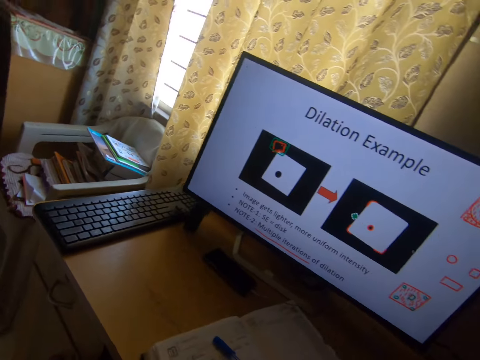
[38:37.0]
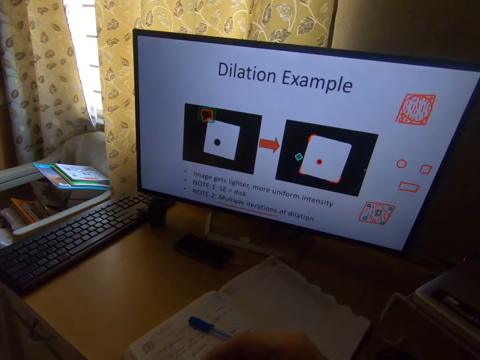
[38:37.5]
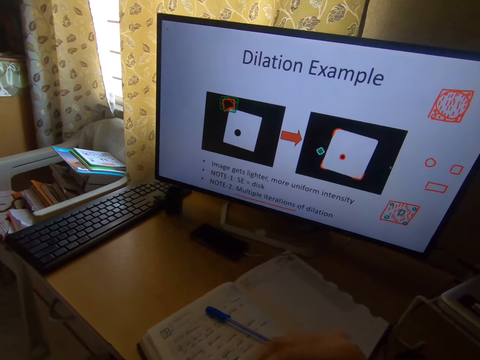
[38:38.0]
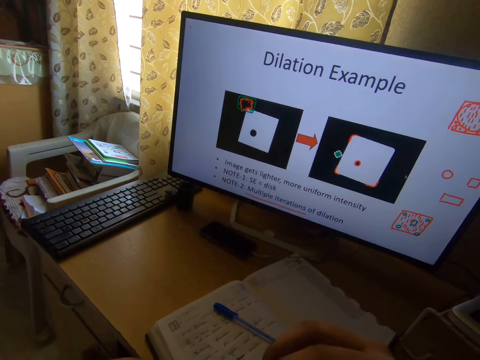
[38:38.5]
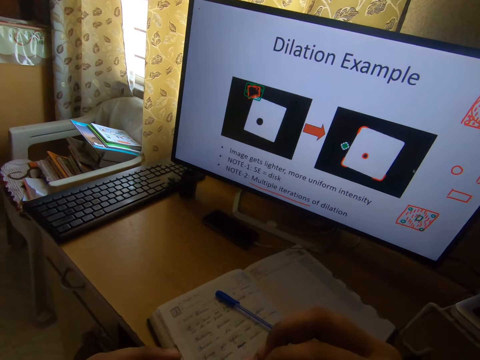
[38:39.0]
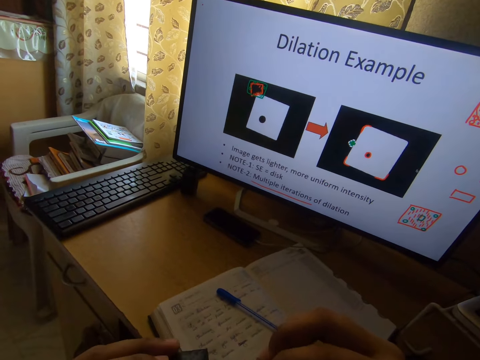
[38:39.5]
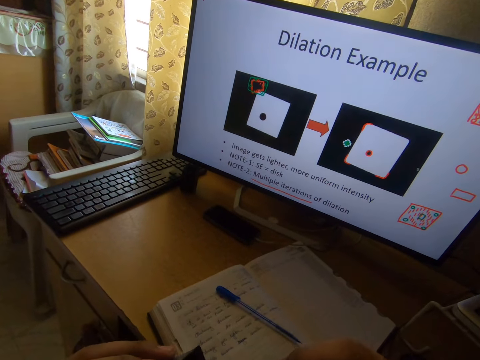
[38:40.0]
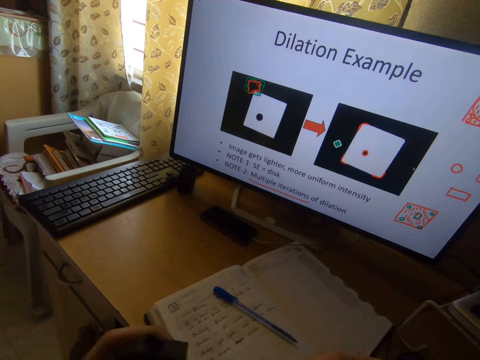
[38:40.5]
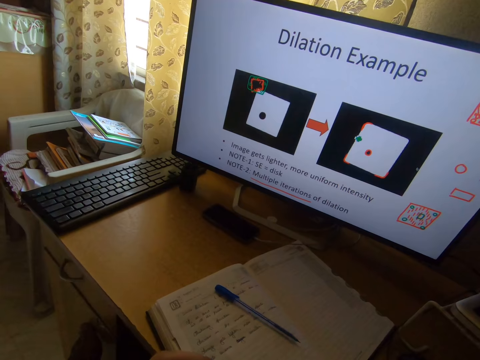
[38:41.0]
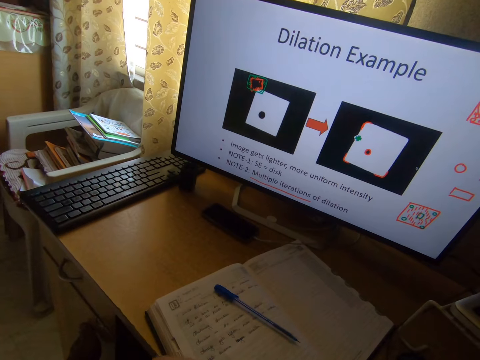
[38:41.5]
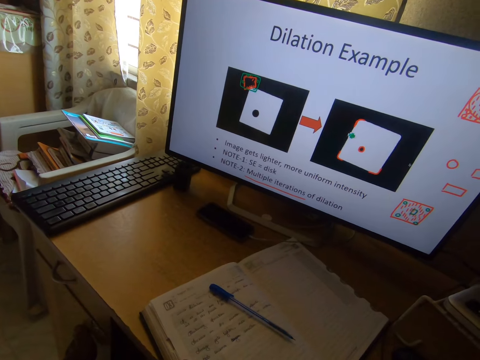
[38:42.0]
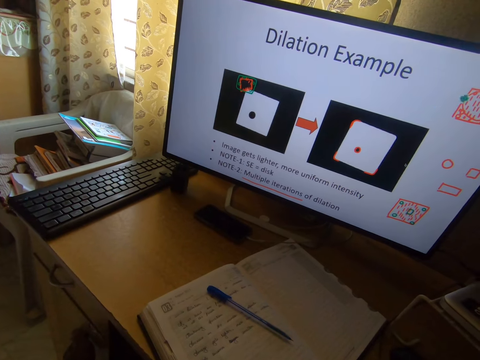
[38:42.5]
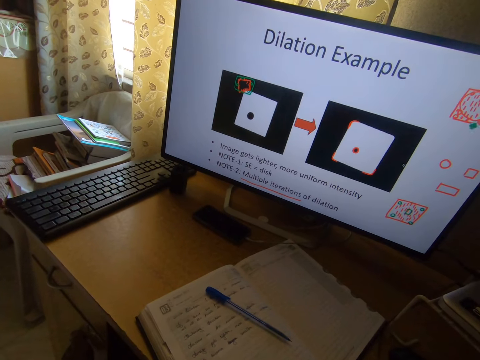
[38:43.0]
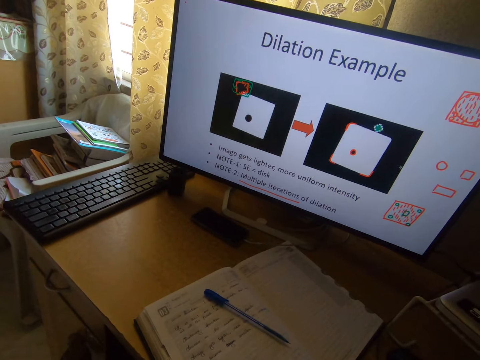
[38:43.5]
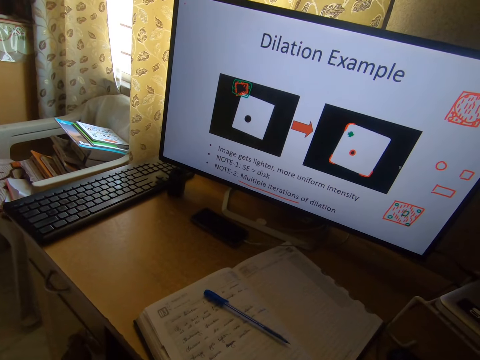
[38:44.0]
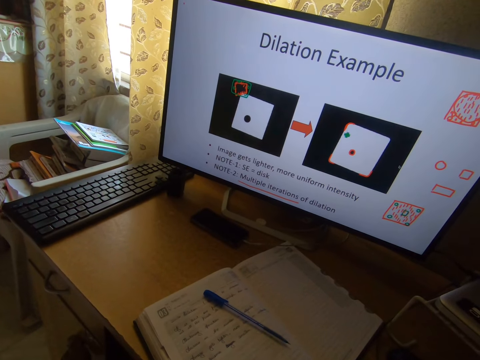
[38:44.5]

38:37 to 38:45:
The camera wearer operates a computer. He moves his hand.

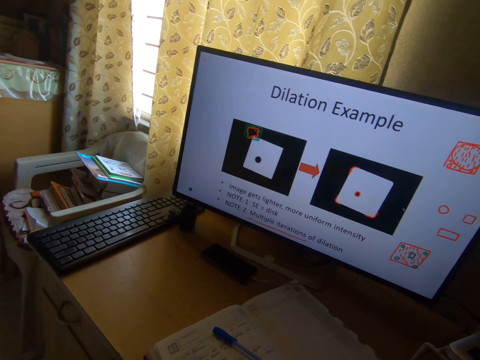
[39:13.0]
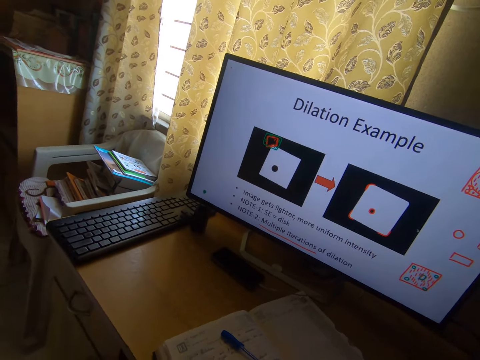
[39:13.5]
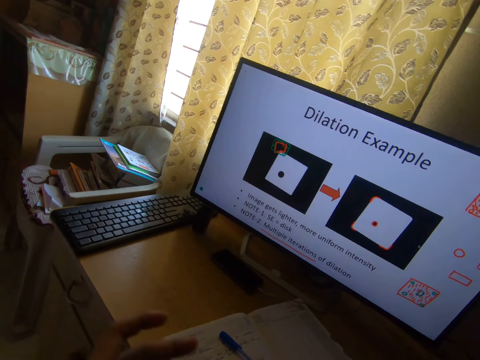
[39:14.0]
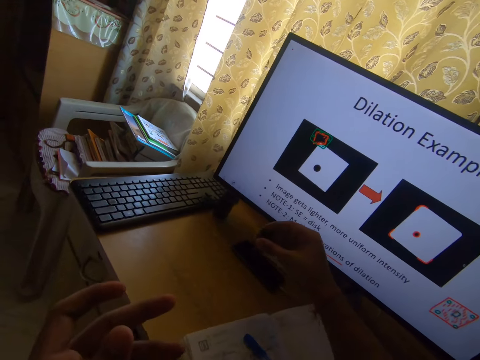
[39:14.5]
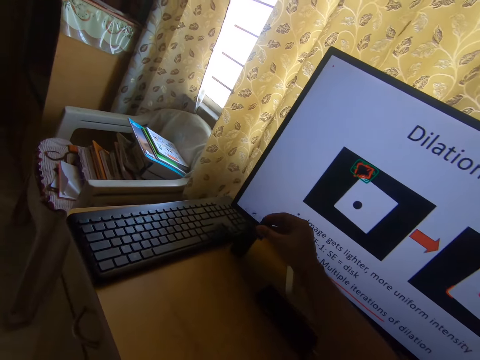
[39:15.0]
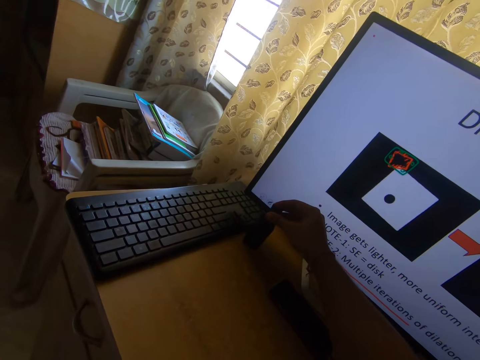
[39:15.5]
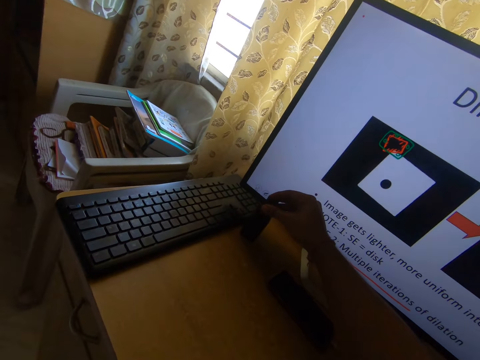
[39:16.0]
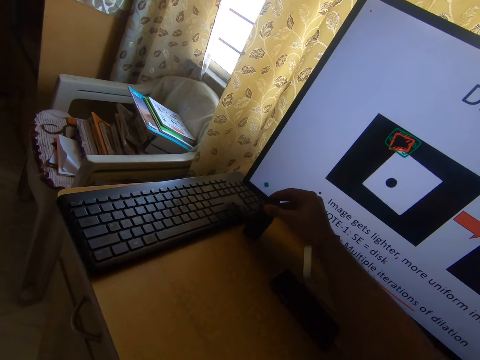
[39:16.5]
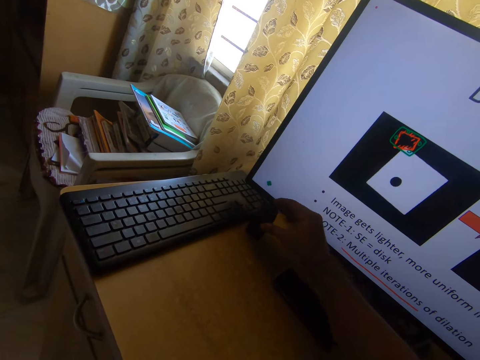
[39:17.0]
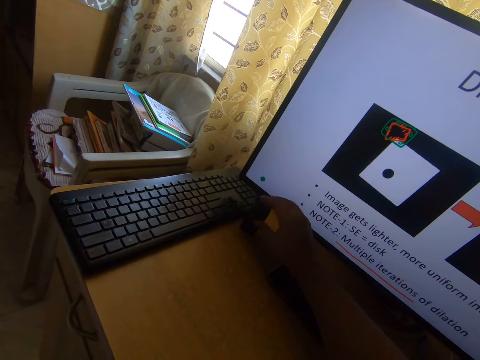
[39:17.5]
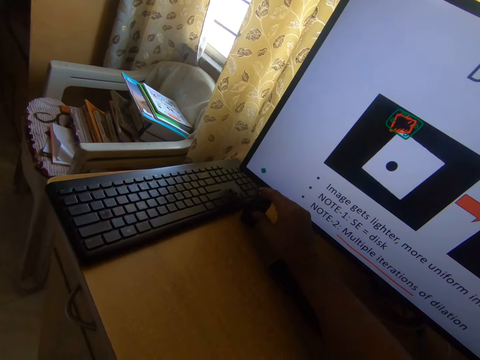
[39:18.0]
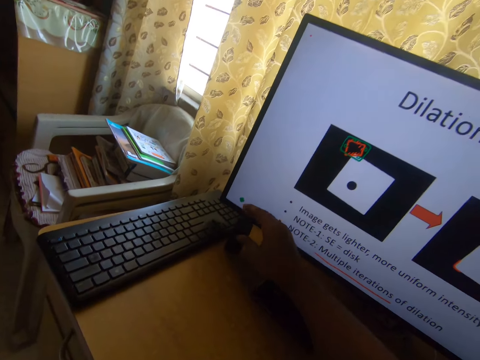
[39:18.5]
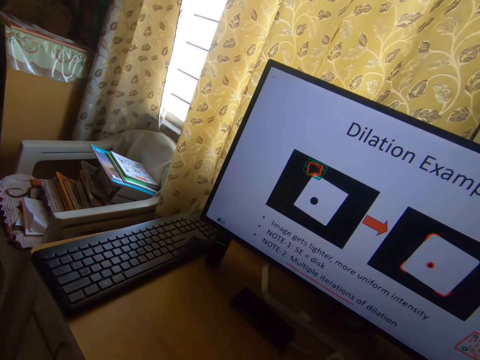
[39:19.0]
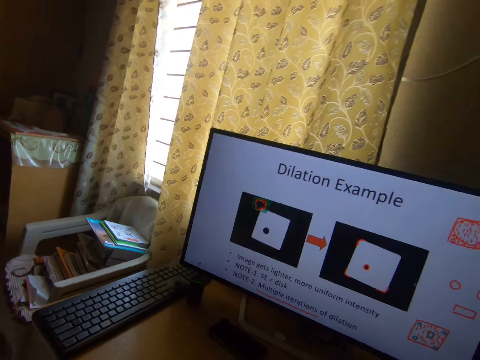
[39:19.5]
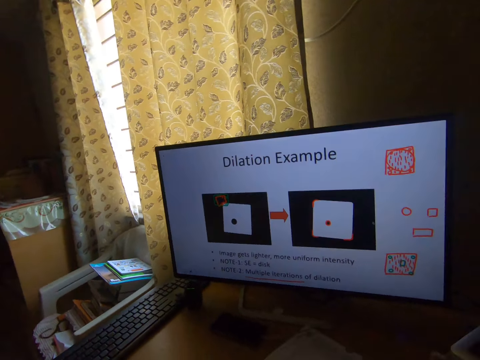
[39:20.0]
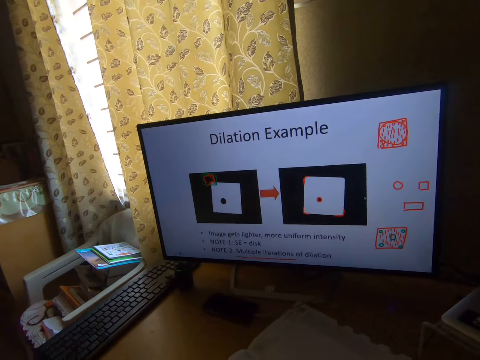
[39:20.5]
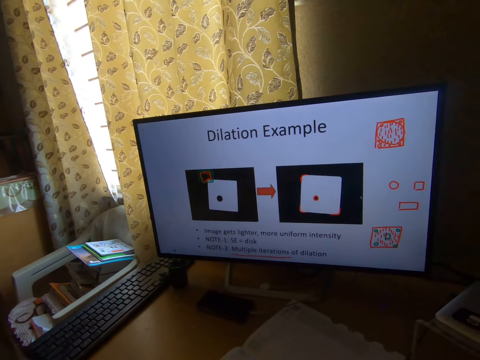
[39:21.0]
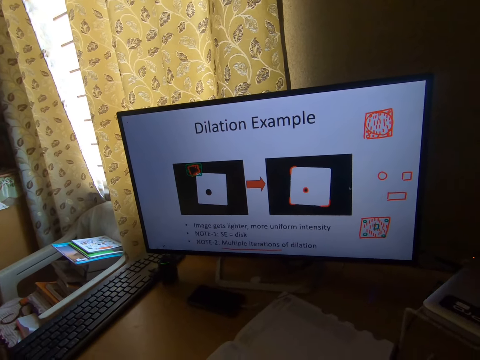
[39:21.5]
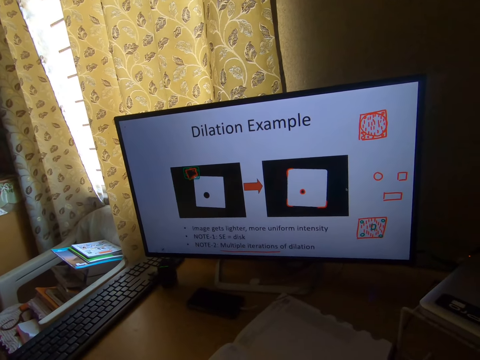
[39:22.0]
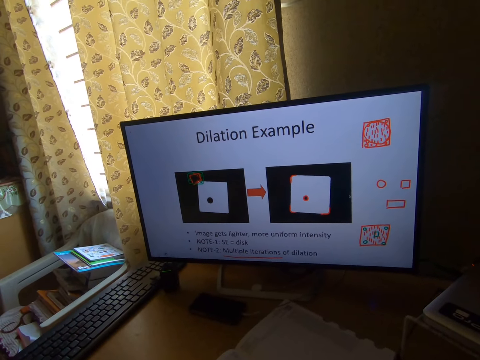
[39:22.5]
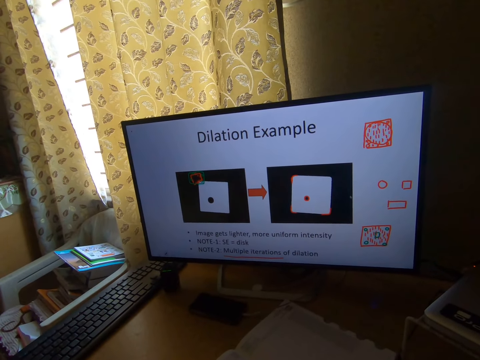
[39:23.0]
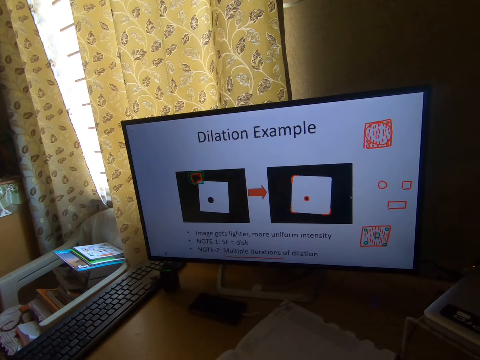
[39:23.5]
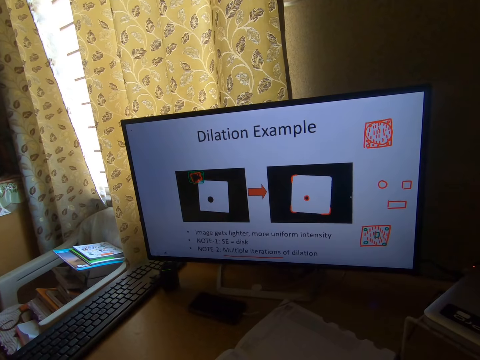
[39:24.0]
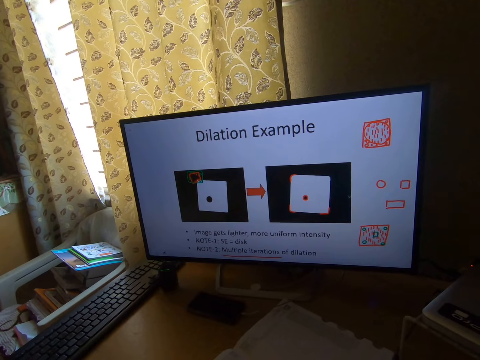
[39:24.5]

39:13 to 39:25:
The camera wearer puts the smart mouse into the case with his right hand. He operates a computer.

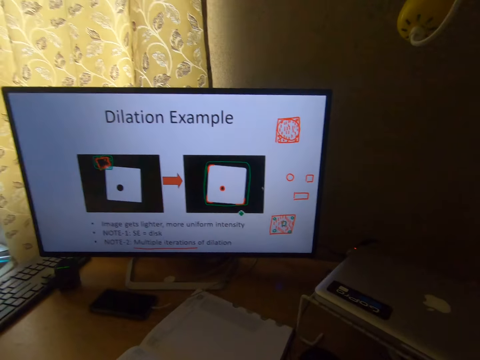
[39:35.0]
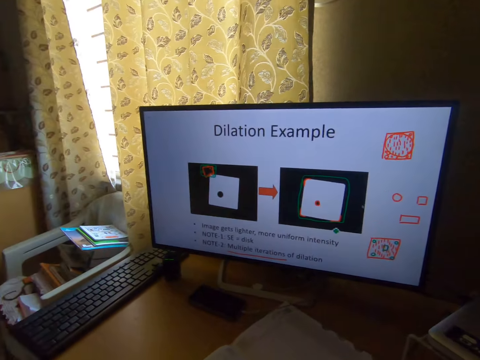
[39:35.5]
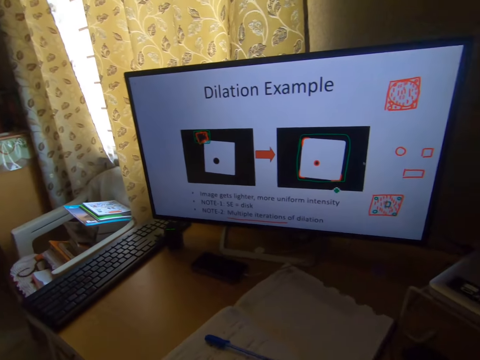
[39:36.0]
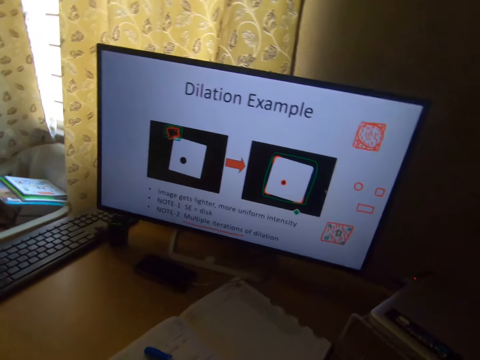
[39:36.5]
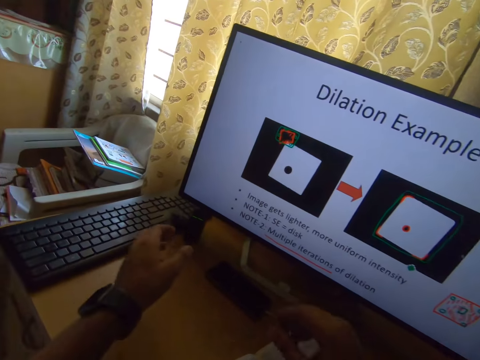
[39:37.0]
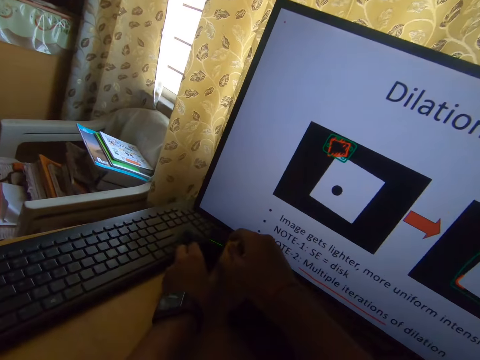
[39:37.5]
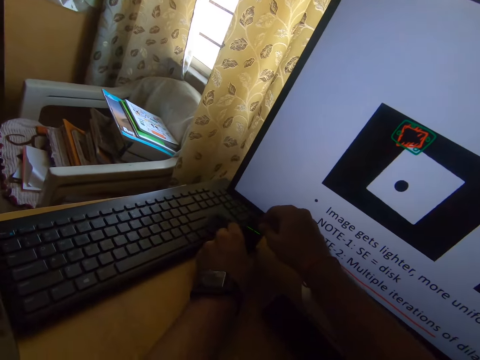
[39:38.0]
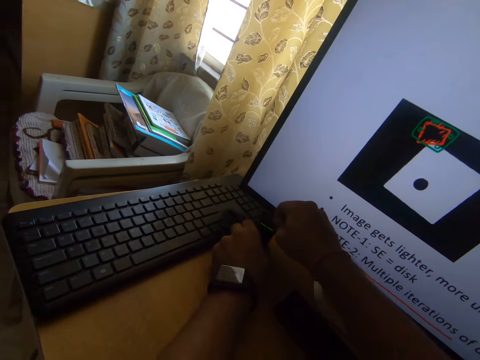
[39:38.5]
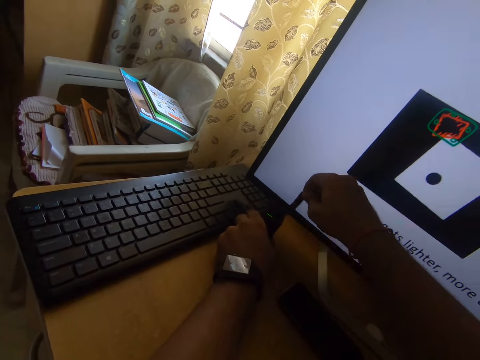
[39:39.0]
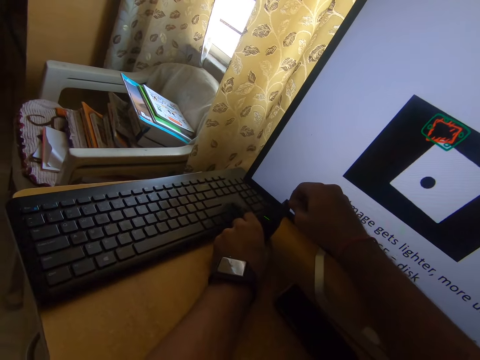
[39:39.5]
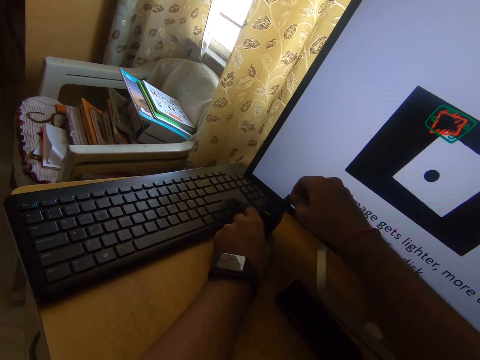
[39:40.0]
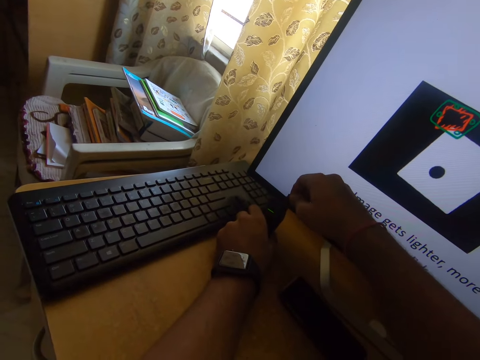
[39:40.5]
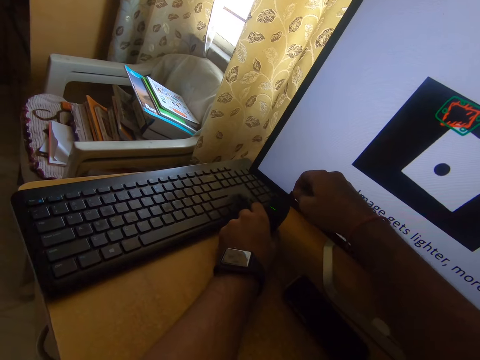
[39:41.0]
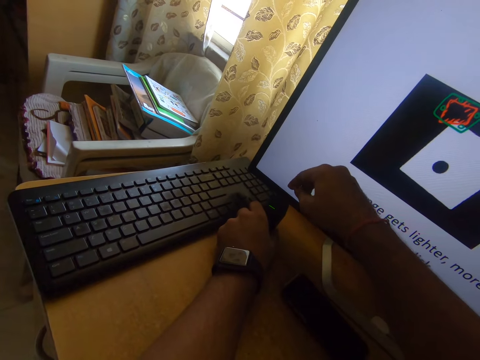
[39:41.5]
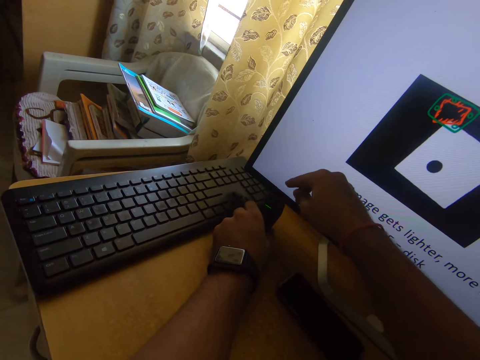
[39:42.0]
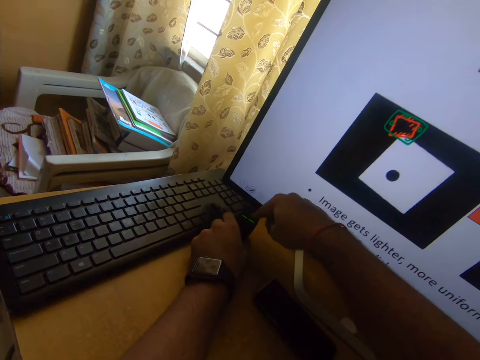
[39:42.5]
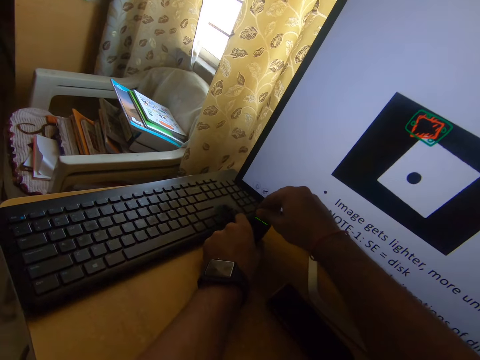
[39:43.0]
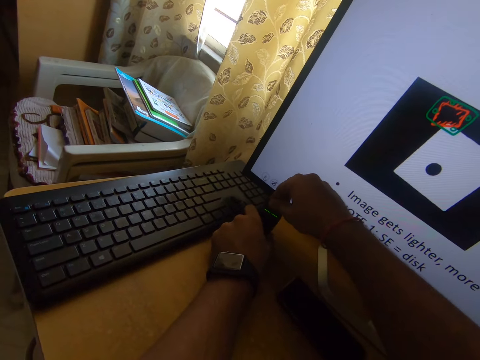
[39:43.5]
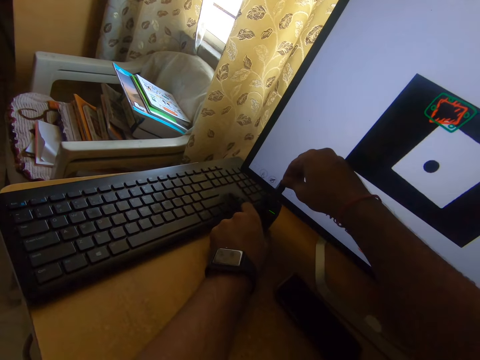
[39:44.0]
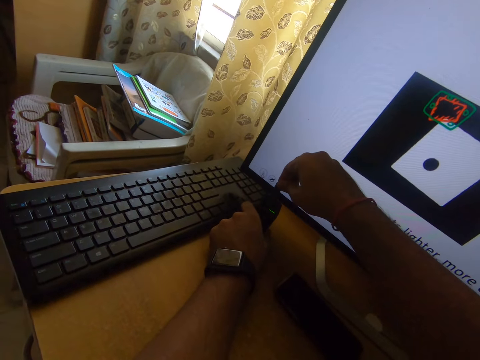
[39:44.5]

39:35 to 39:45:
The camera wearer holds the case with his left hand. He picks up the smart mouse from the black case with his right hand. He puts the smart mouse into the case. He taps the case with his right finger. He picks up the smart mouse from the black case with his right hand. He puts the smart mouse into the case.
